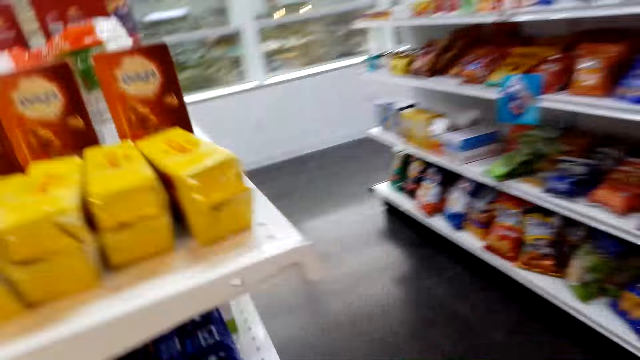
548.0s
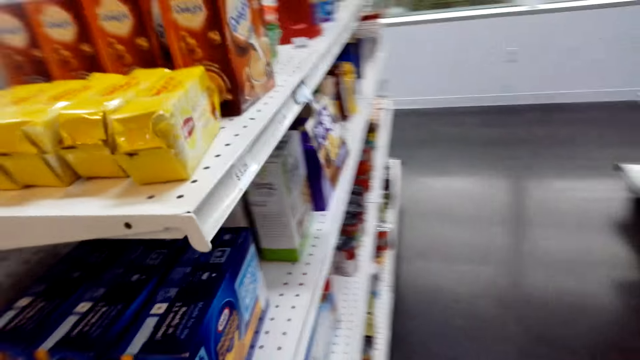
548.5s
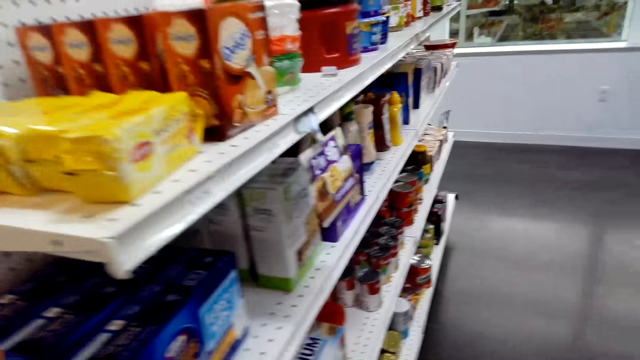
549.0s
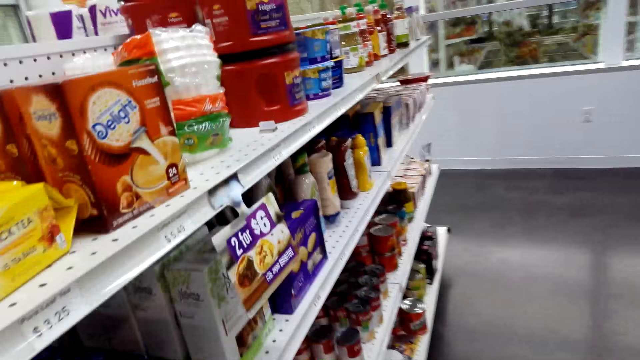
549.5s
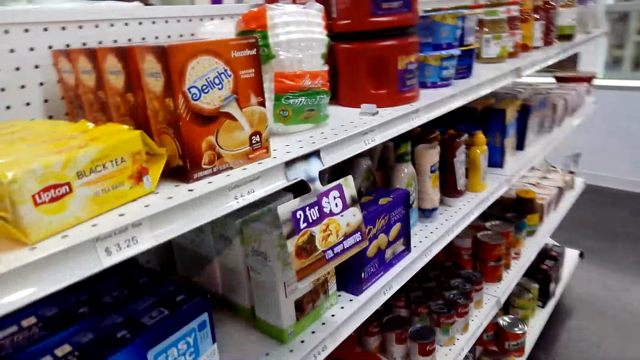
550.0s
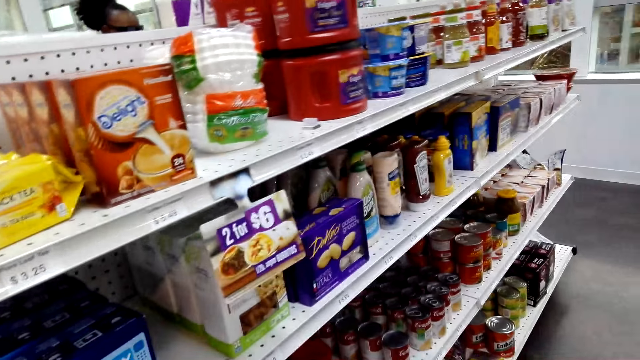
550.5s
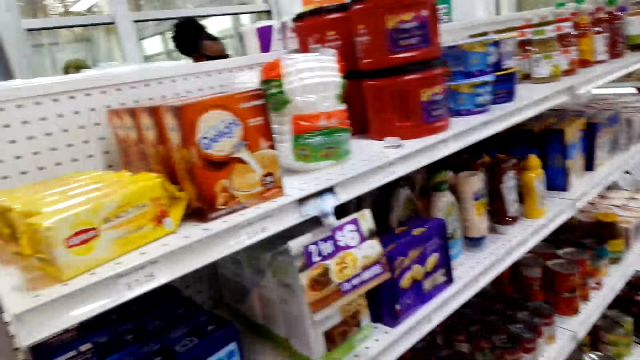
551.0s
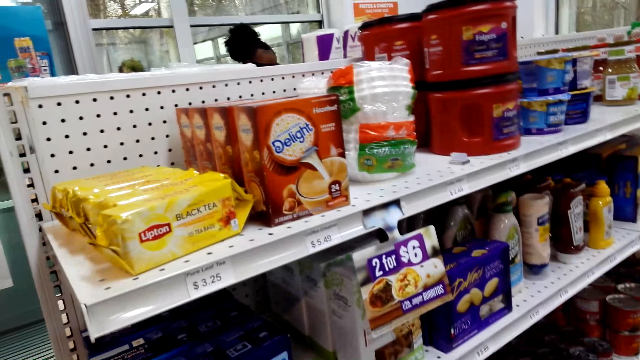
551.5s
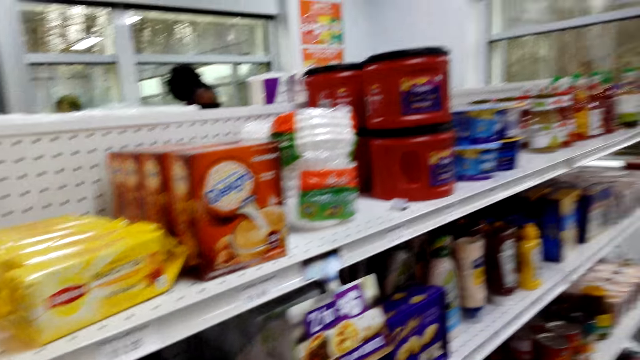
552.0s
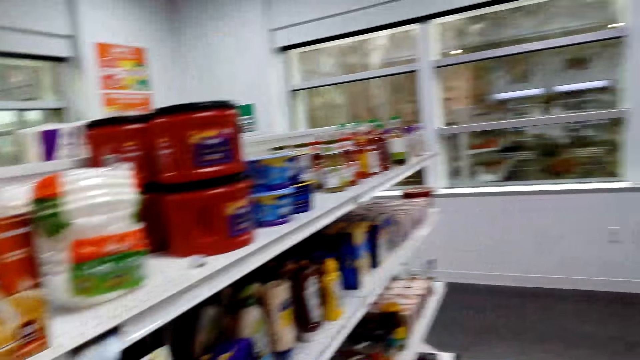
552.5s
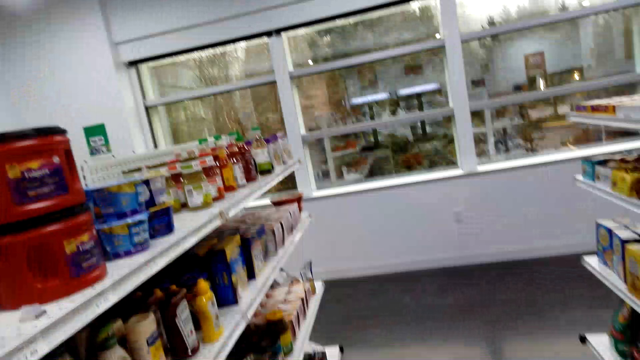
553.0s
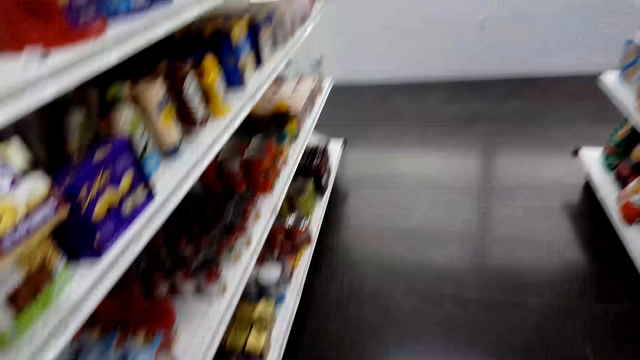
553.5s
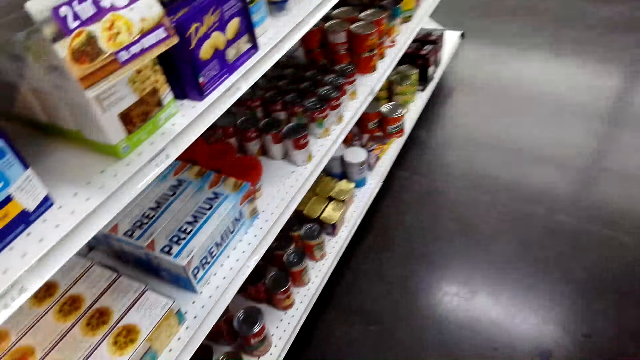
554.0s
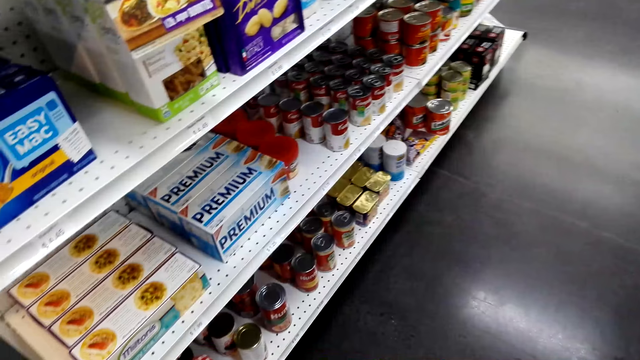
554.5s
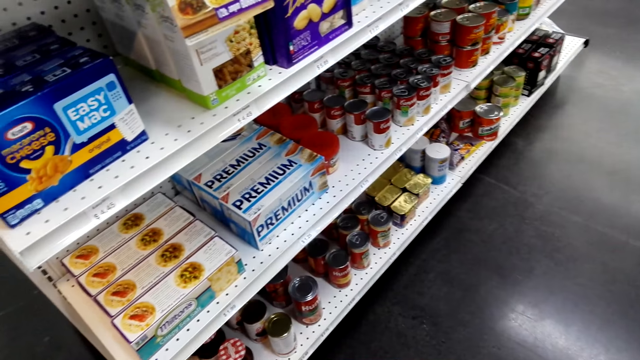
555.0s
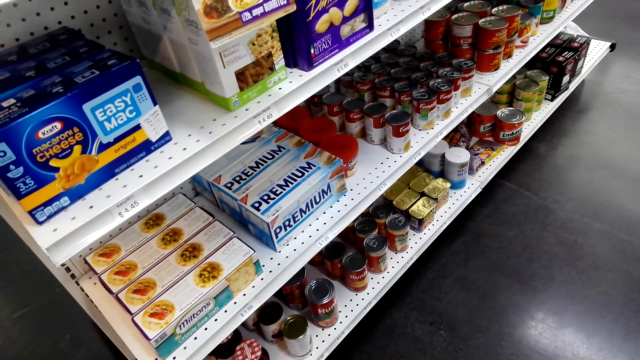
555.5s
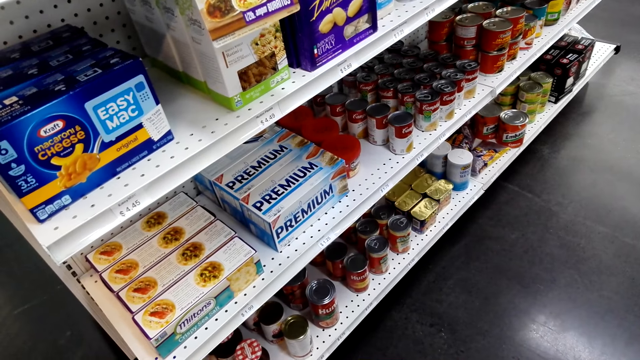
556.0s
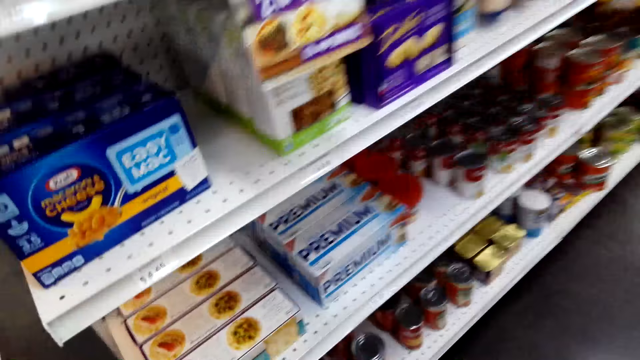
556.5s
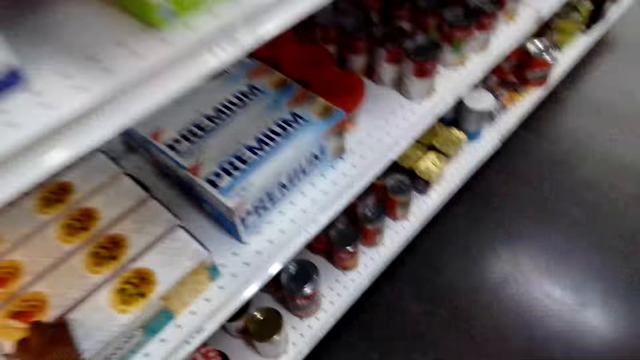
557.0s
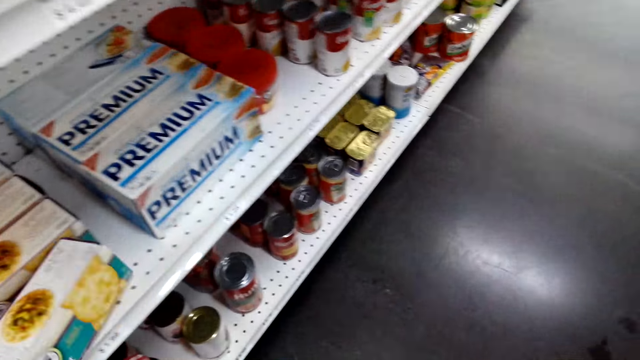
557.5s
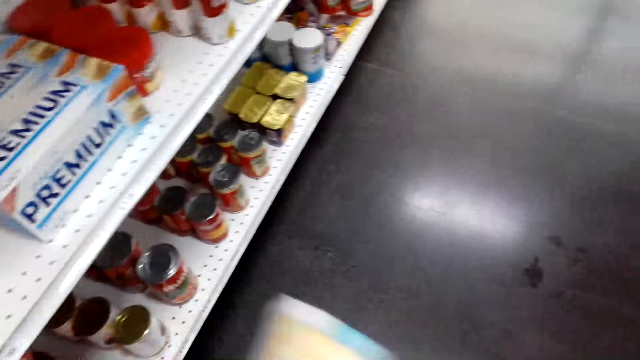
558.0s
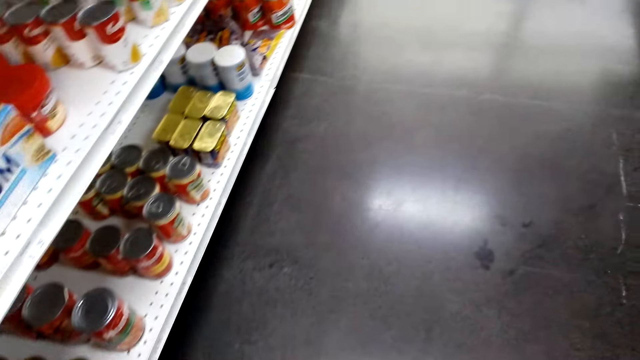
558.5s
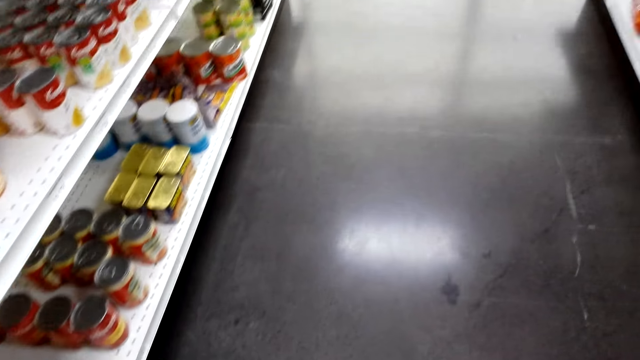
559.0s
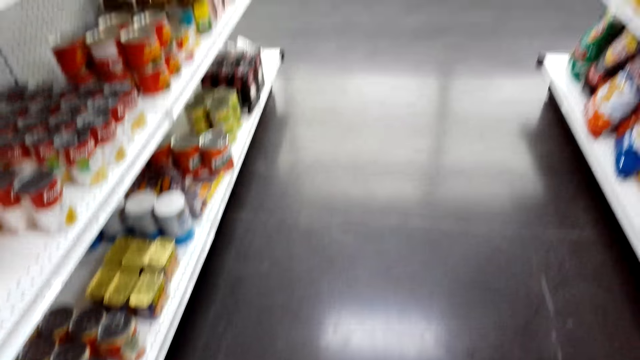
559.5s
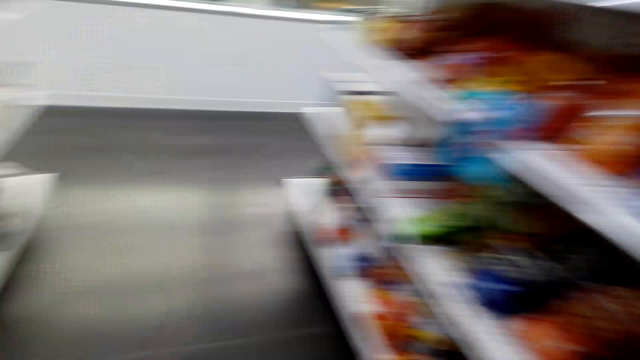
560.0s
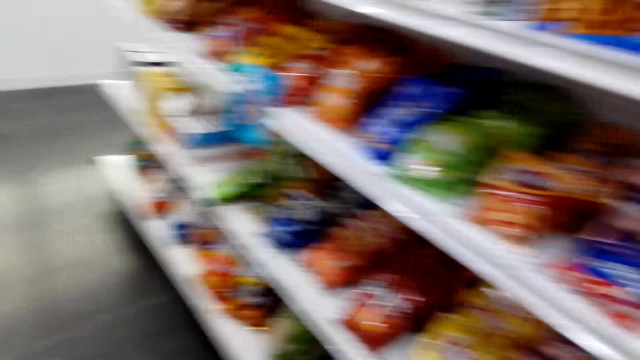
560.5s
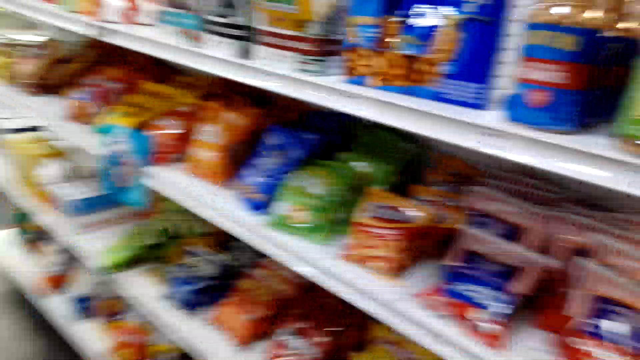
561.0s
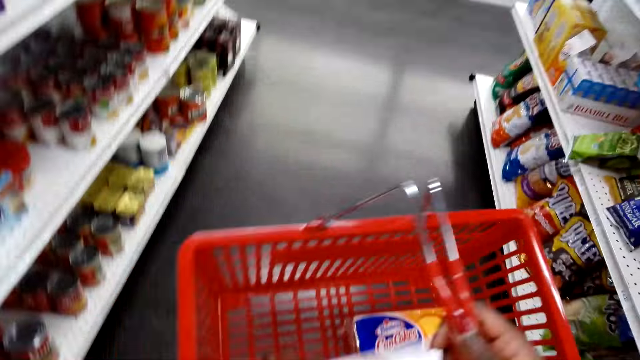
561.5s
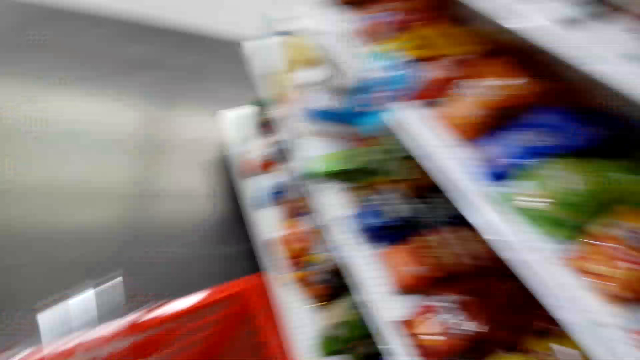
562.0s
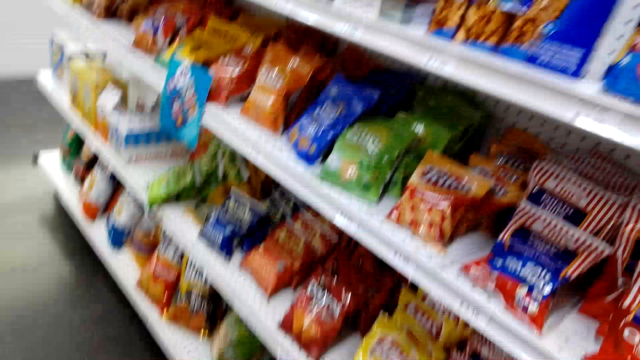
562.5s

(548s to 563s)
The camera wearer inspects the items in the rack. They pick snacks from the shelf. They pick a box of crackers. They drop the box of crackers in a shopping basket. They look around the supermarket.

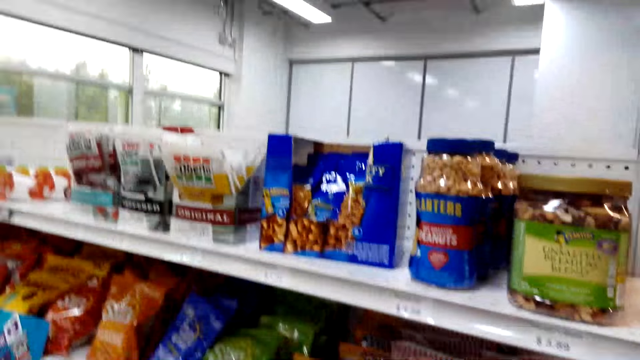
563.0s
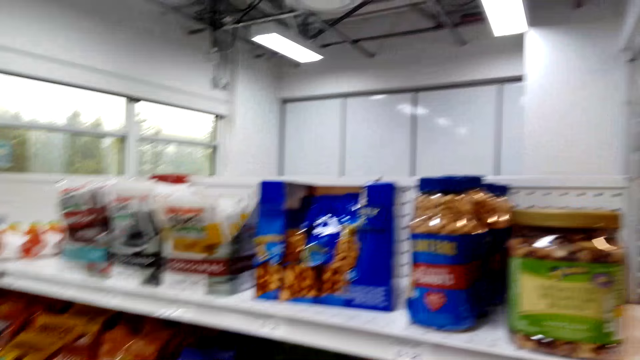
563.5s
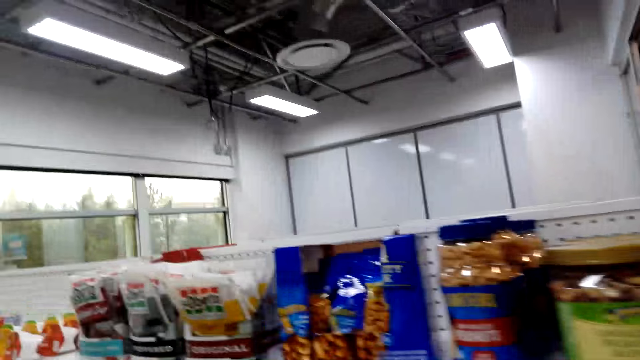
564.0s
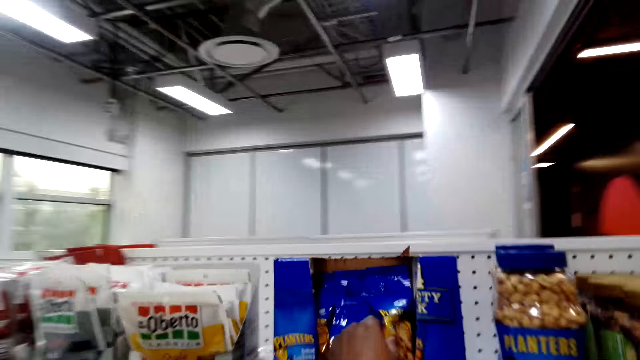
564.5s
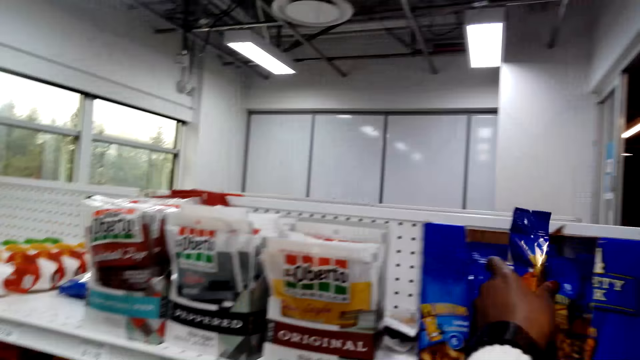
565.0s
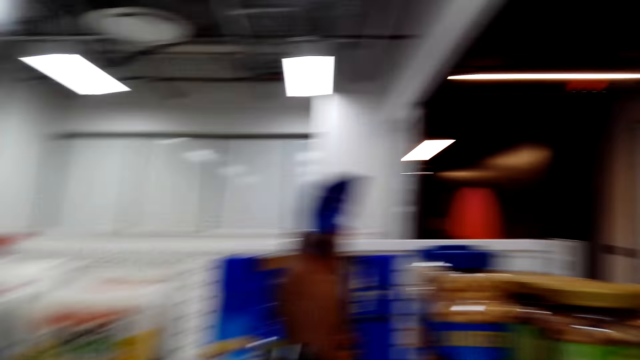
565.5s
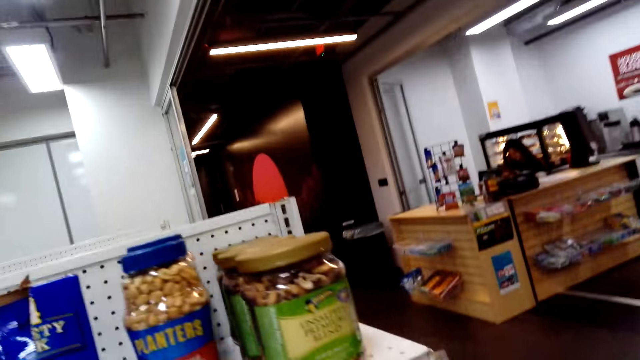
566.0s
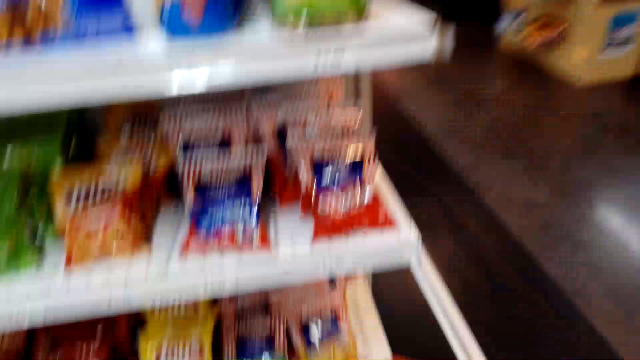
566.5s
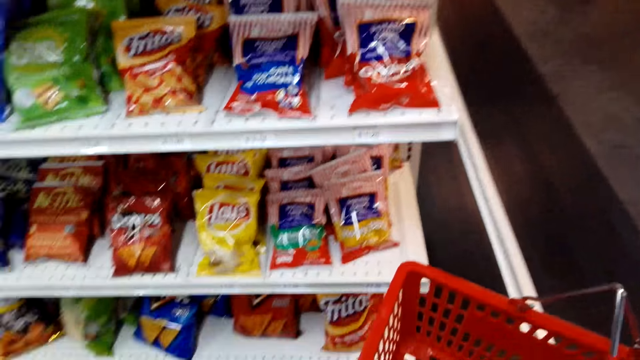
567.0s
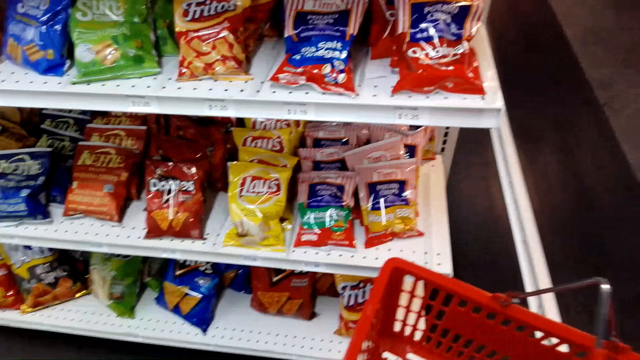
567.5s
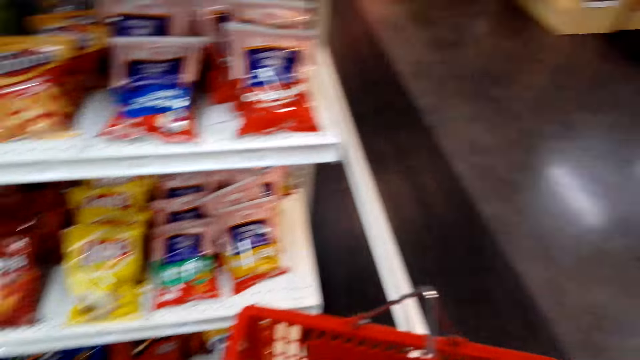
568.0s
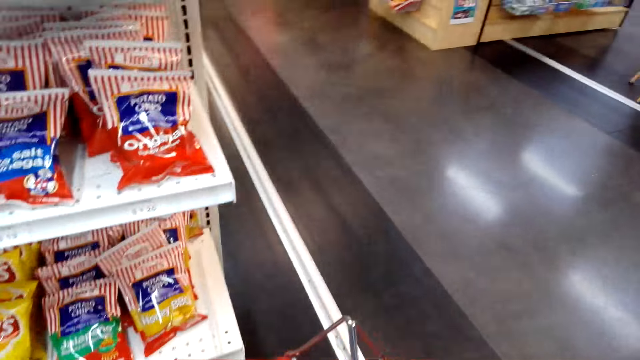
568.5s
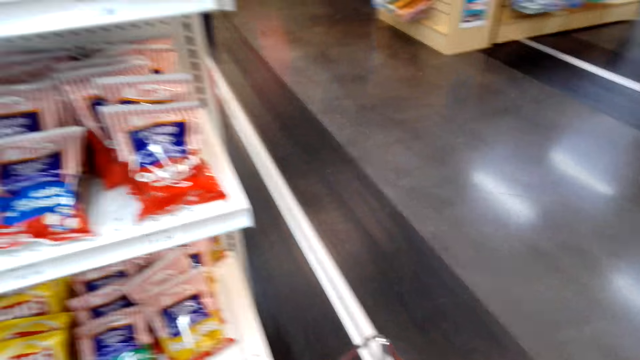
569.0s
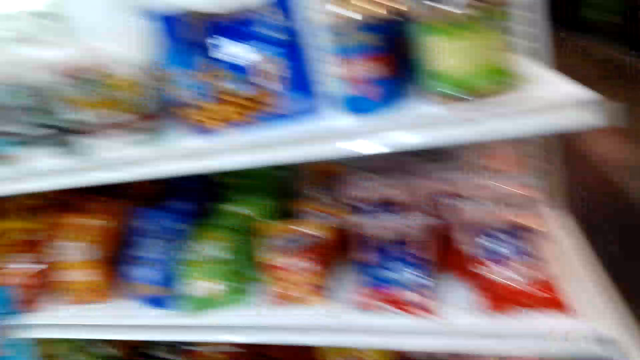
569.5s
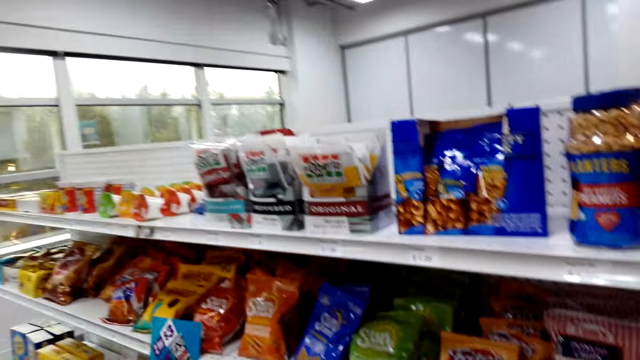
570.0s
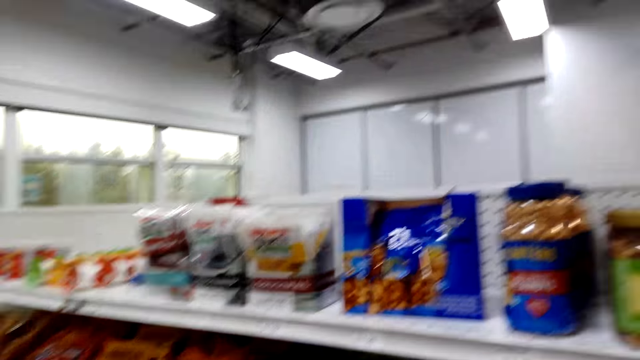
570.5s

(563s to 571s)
The camera wearer picks a sachet of peanuts from the shelf. They look around the supermarket.
